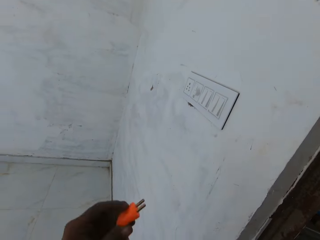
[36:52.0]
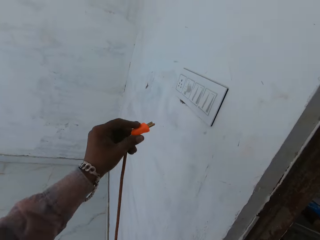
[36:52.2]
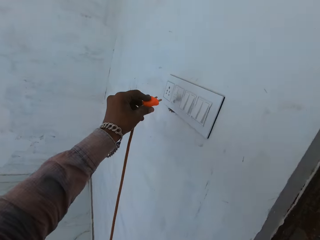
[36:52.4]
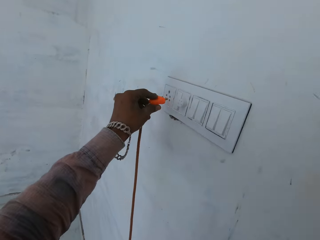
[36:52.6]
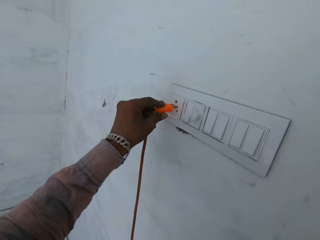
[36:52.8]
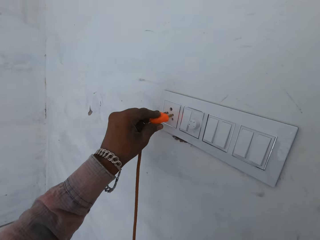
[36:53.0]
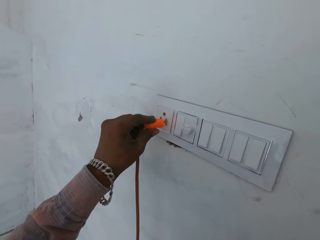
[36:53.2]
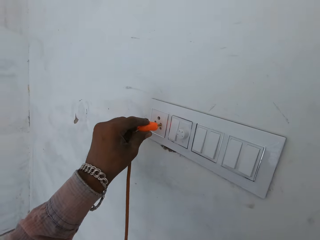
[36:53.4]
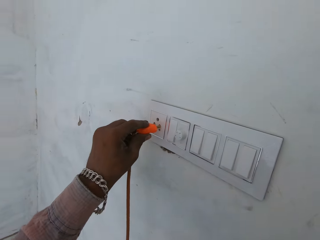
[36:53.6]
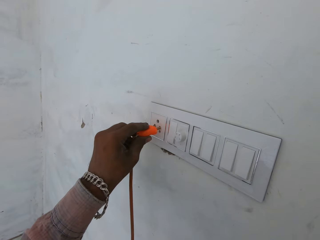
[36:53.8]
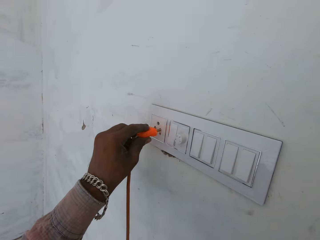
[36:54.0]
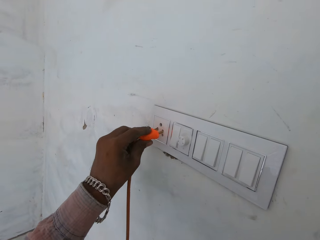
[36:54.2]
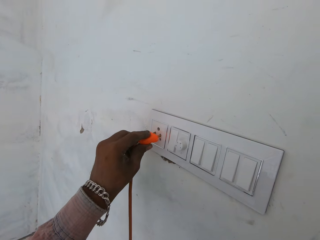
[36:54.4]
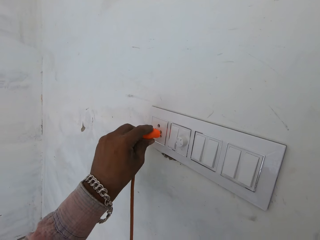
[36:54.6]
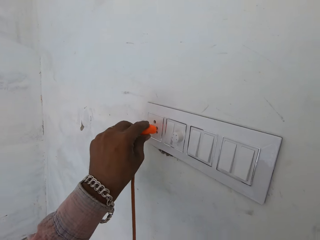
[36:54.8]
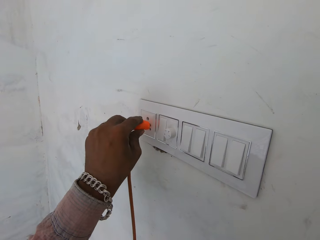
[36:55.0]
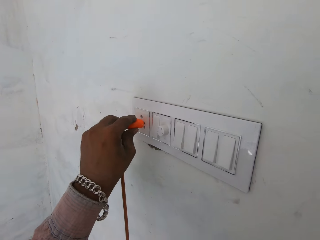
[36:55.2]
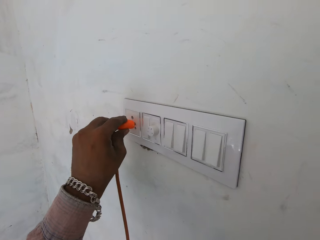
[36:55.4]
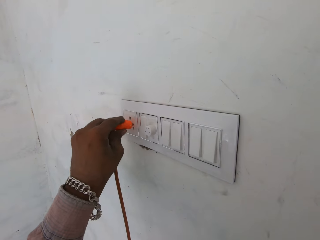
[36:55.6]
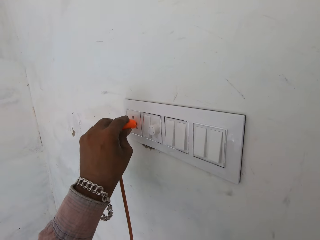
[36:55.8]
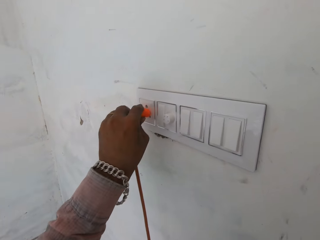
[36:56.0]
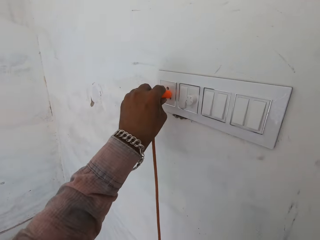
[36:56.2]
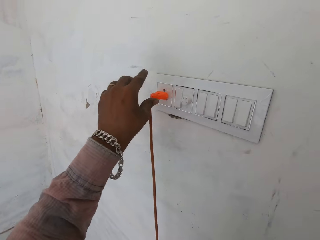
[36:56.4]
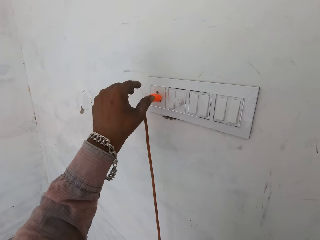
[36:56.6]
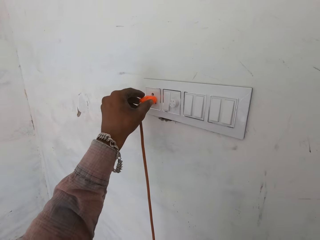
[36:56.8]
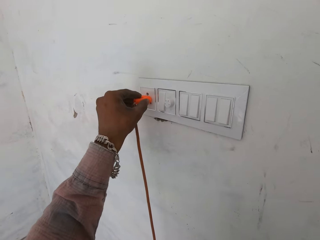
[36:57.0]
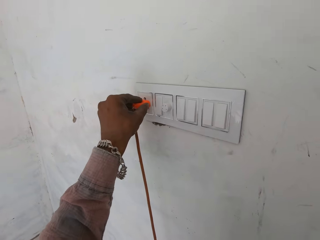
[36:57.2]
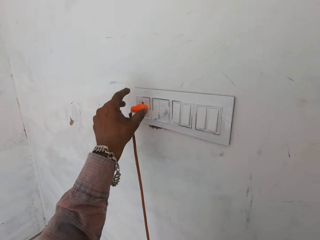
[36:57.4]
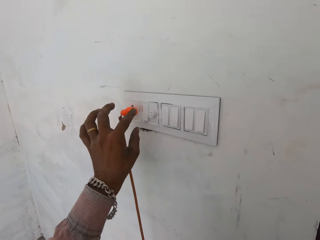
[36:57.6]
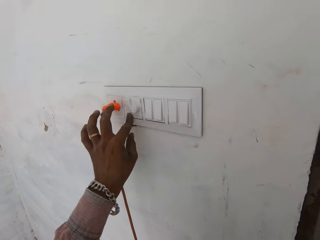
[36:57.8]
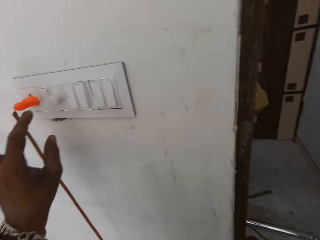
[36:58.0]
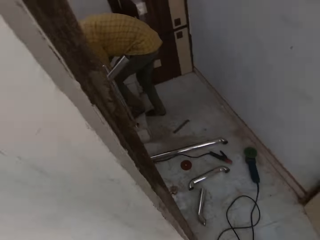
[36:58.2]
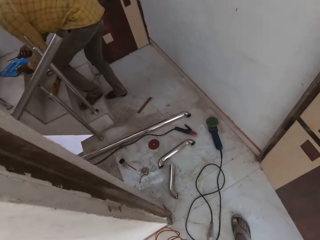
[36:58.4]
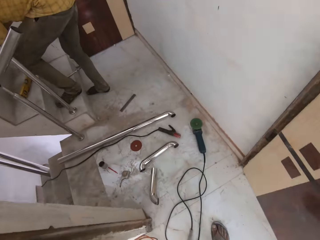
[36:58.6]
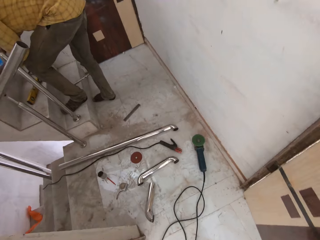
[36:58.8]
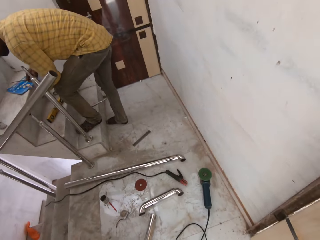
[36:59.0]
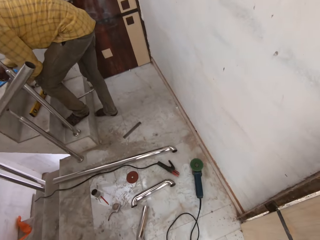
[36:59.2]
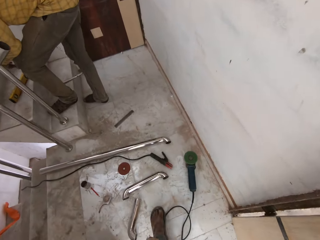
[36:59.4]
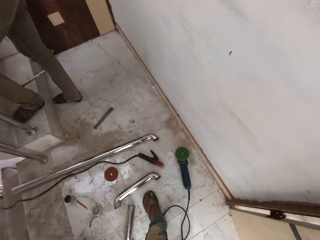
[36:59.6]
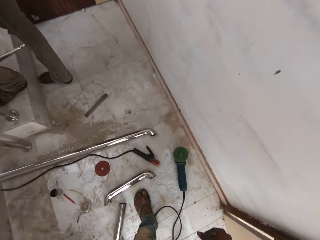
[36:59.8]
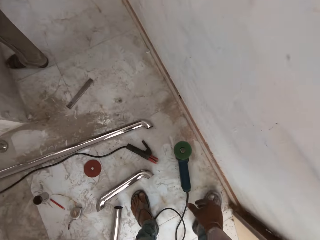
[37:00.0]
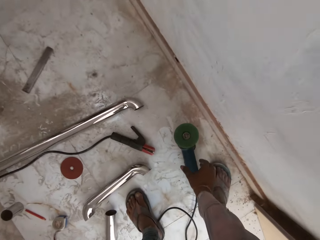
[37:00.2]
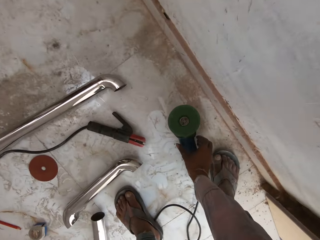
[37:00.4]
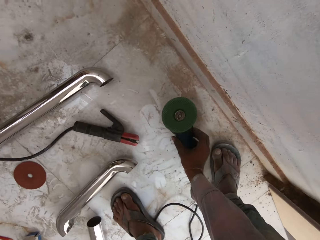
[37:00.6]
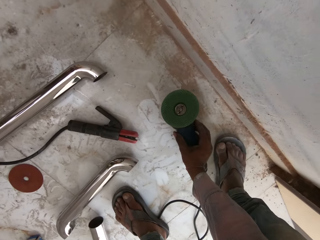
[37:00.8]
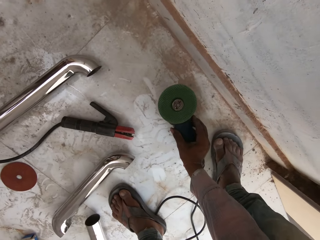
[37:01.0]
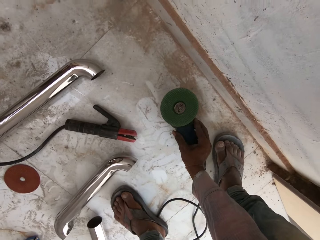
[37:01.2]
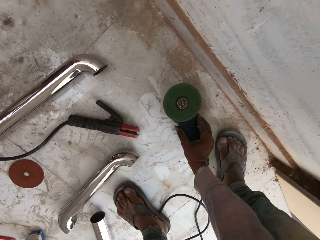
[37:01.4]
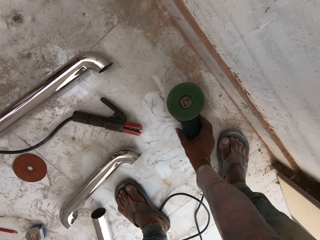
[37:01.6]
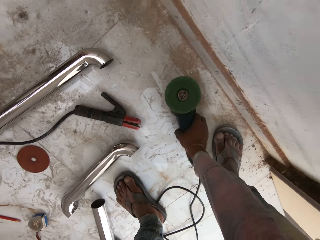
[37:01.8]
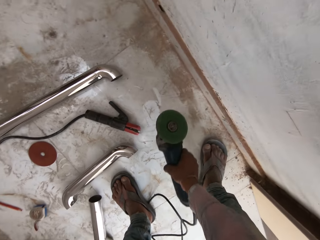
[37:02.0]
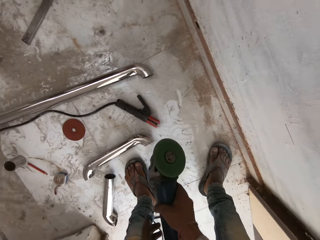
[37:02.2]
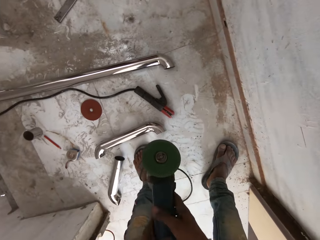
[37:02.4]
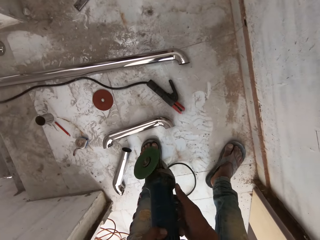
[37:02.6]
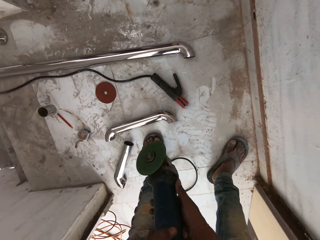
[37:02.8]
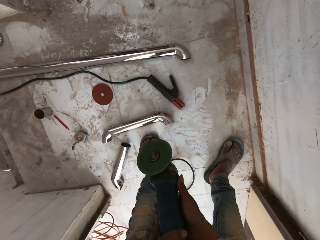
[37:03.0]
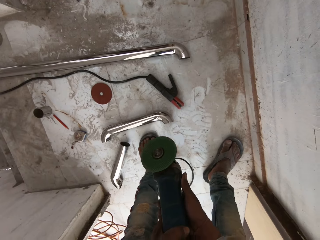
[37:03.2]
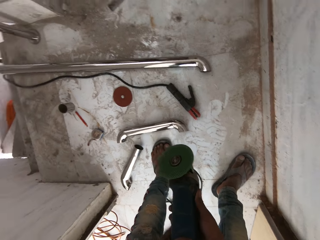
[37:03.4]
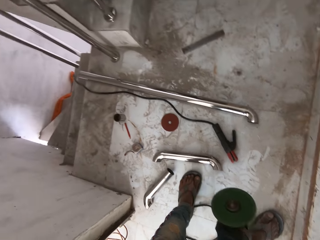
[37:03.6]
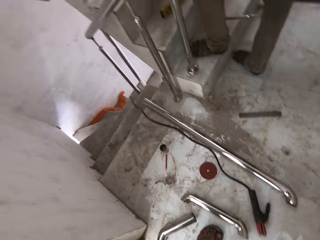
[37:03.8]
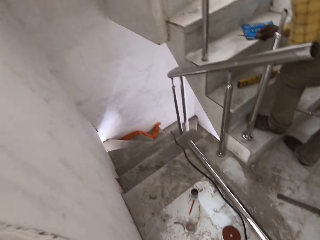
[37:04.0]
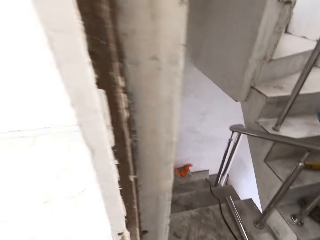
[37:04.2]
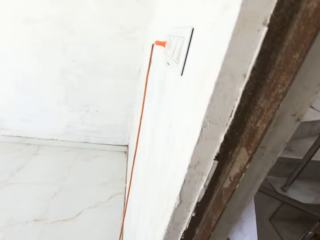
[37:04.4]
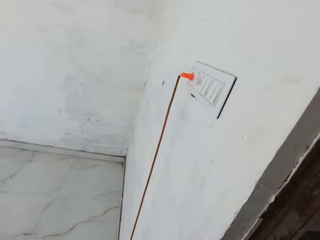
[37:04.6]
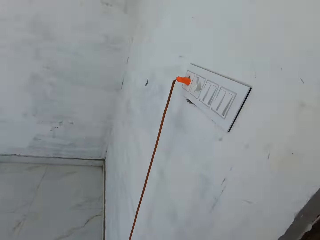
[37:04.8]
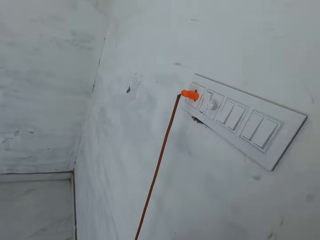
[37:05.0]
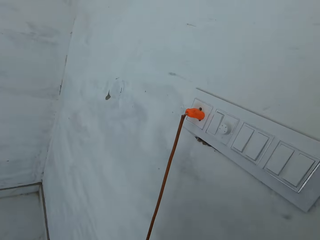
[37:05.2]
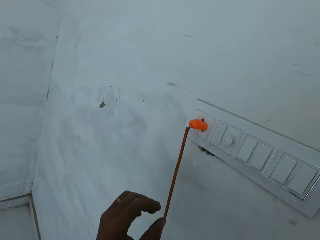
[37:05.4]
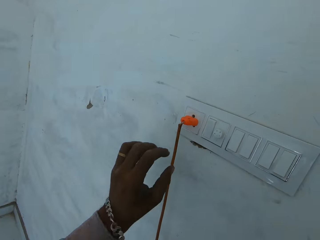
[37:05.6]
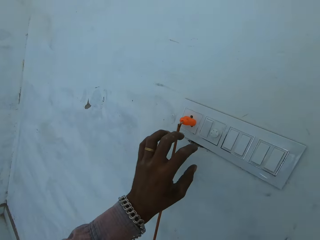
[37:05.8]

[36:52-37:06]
The camera wearer holds the plug in his left hand. He puts the plug in a socket on the wall with his left hand. He holds the plug. He presses a switch on the wall with his left hand. He presses a button on the rotary cutter or electric grinder on the floor with his right hand. He turns on the electric grinder. He picks up the rotary cutter from the floor with his right hand. He holds the rotary cutter in both hands. He places his hand on the grinder's button.

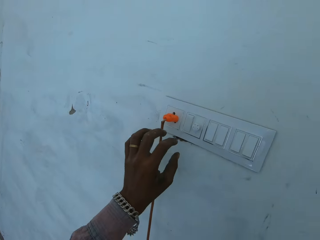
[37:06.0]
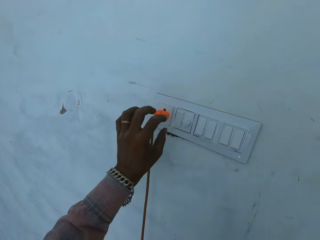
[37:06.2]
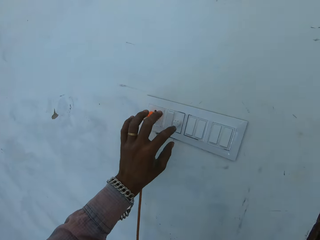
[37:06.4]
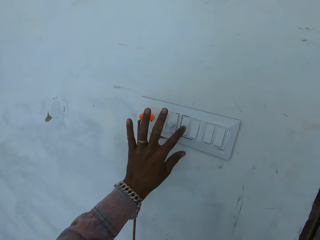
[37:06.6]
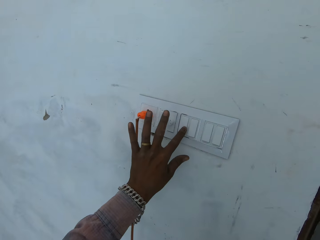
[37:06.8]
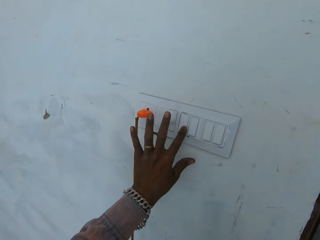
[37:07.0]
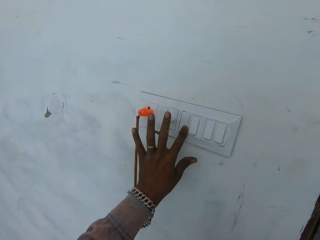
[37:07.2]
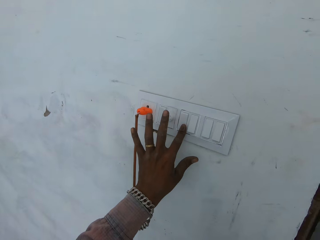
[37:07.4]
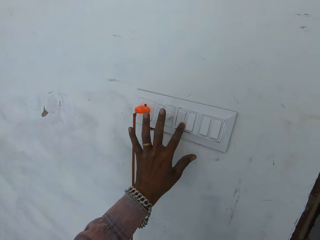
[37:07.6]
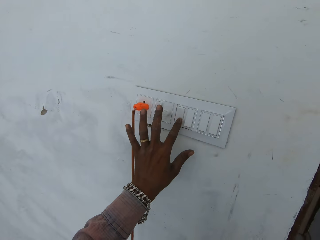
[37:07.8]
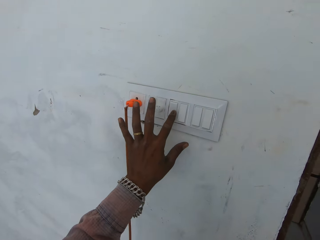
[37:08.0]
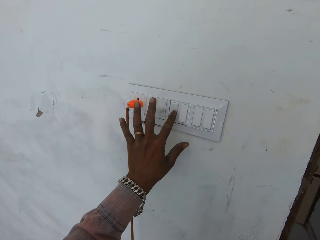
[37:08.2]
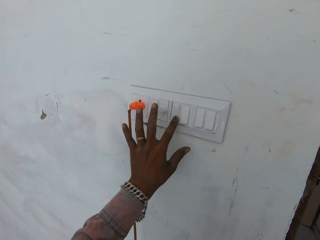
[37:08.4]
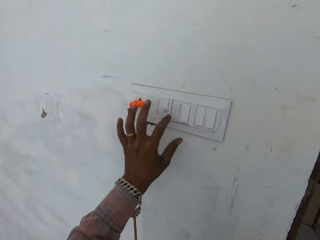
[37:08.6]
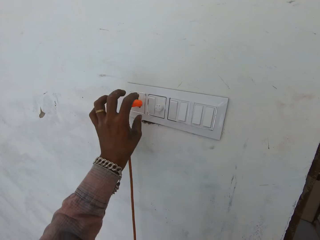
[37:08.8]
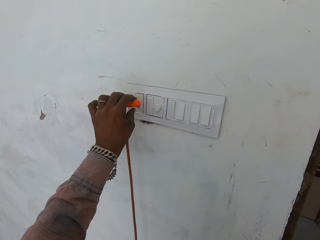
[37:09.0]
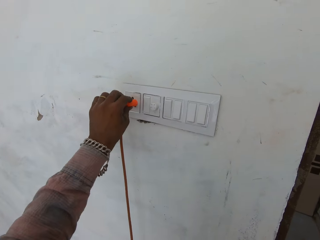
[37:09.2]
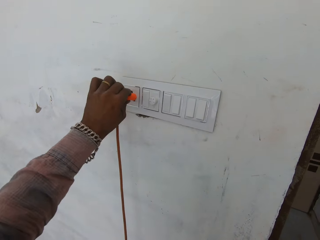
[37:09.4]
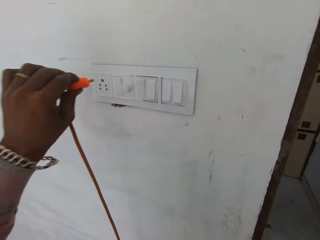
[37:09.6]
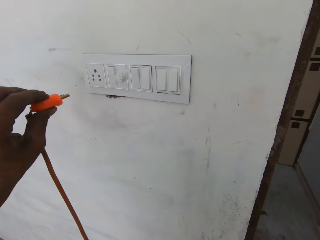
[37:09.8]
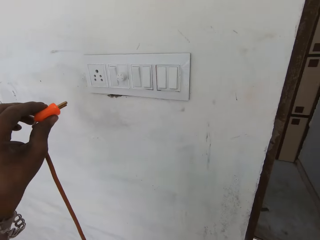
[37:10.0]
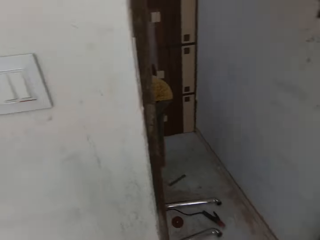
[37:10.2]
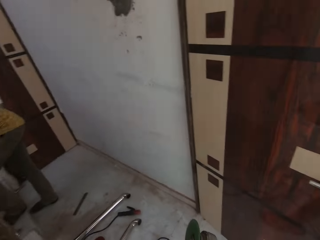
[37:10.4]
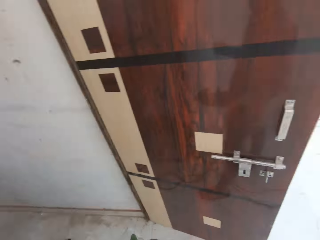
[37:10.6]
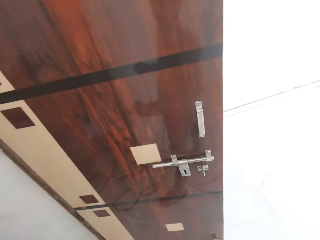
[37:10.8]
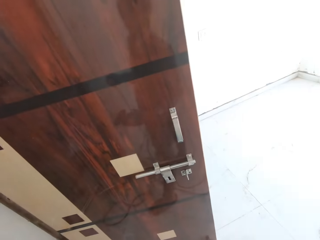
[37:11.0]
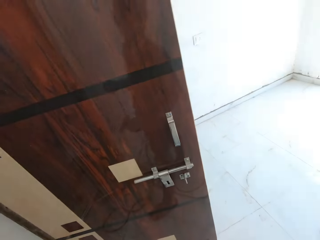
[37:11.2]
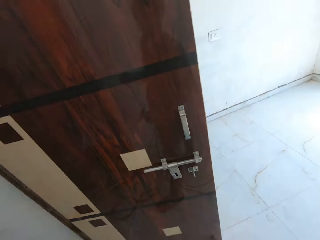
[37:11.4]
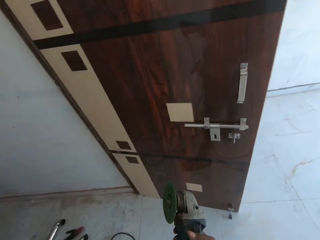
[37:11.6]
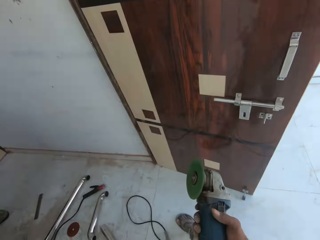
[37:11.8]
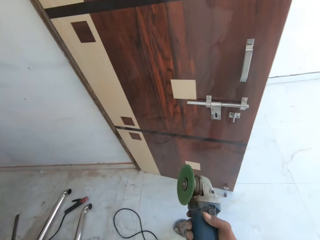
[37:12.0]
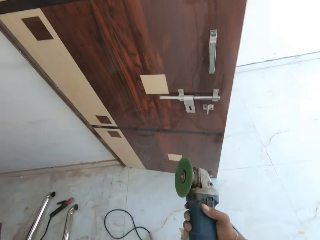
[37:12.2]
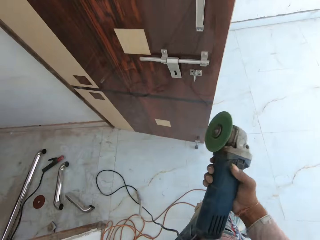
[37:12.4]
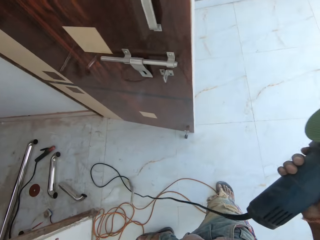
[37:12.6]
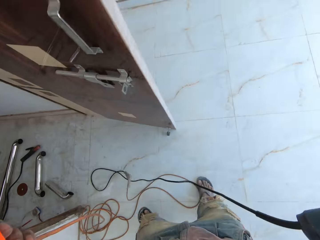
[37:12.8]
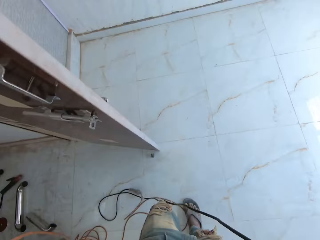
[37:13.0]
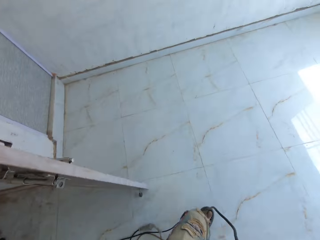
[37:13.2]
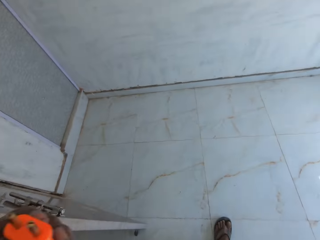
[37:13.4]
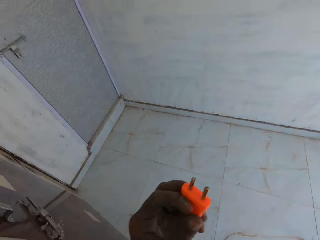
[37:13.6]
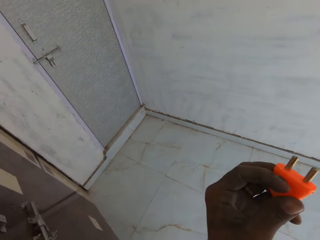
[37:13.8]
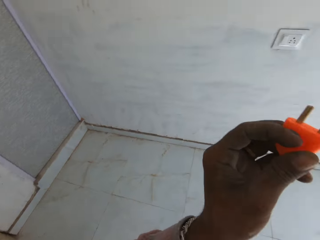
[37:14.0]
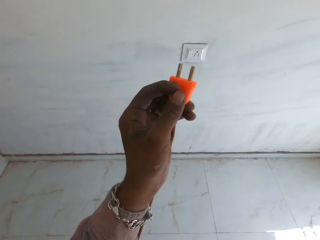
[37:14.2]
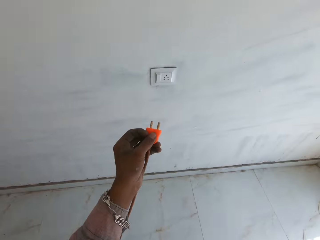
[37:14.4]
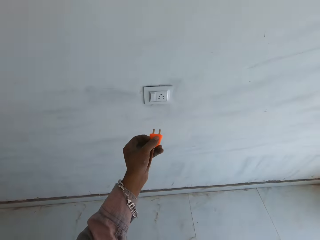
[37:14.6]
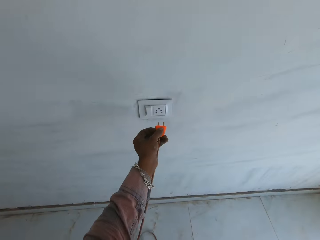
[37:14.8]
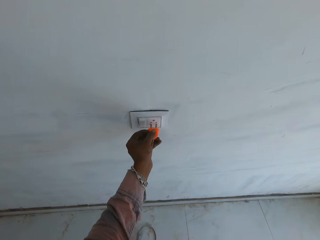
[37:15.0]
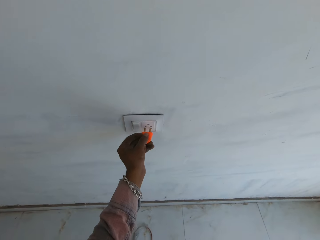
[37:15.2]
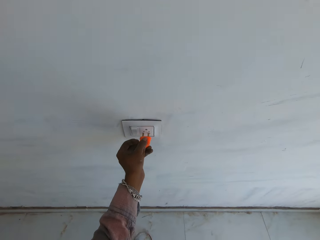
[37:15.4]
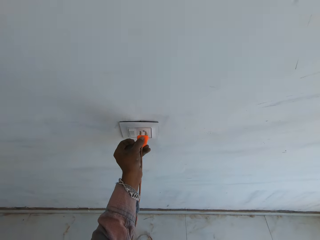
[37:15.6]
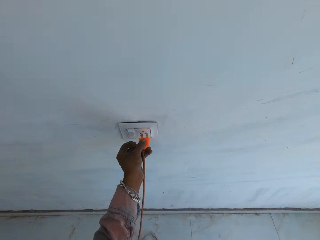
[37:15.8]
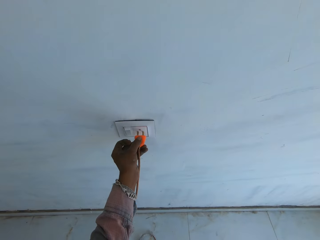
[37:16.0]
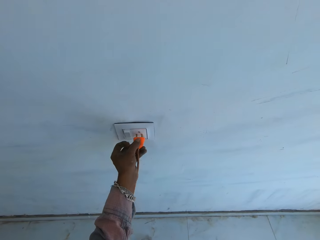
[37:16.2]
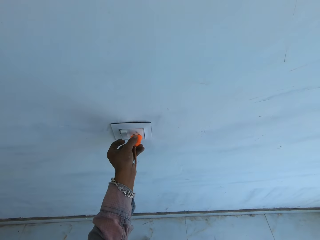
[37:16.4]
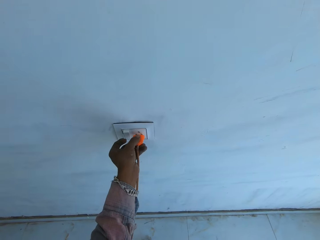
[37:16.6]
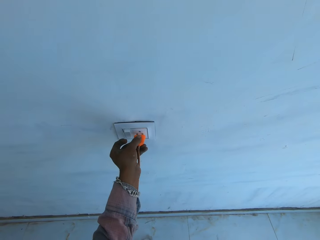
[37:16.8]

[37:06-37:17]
The camera wearer presses a switch on the wall with his left hand. He pulls out the plug in the socket on the wall with his left hand. He holds the plug. He lifts the electric grinder slightly. He stretches his hand towards the switch. He puts the plug in the socket on the wall with his left hand.
